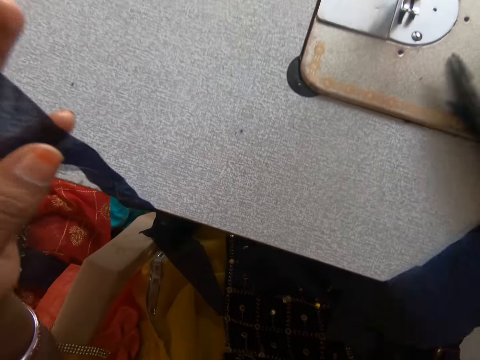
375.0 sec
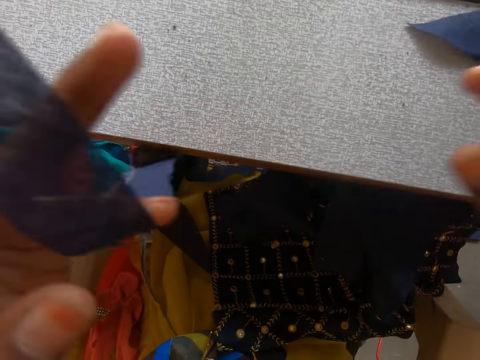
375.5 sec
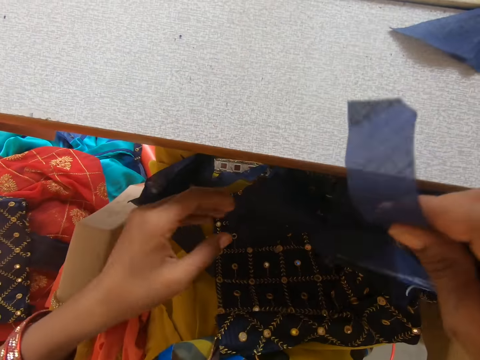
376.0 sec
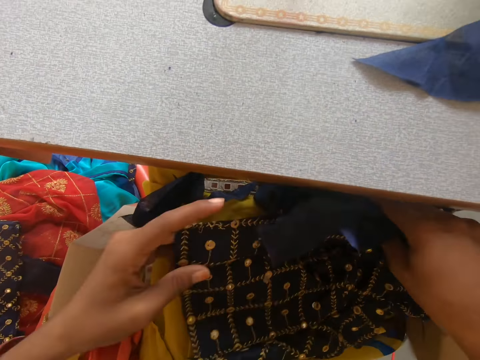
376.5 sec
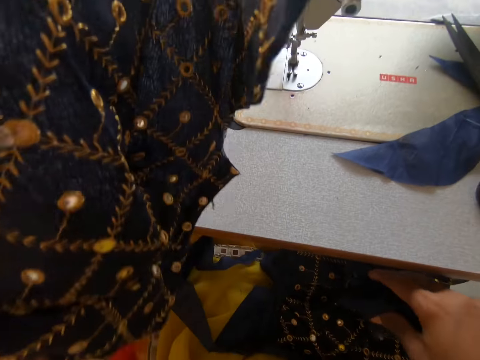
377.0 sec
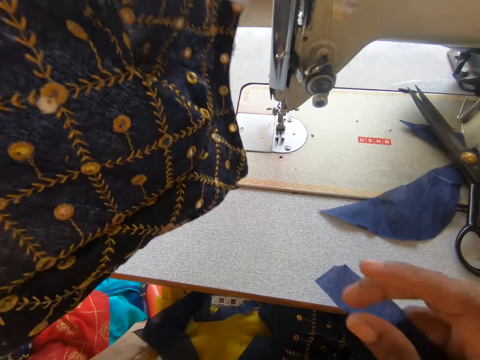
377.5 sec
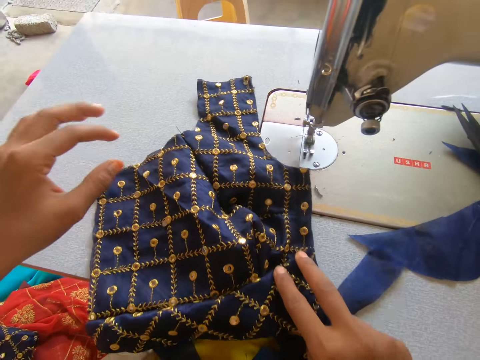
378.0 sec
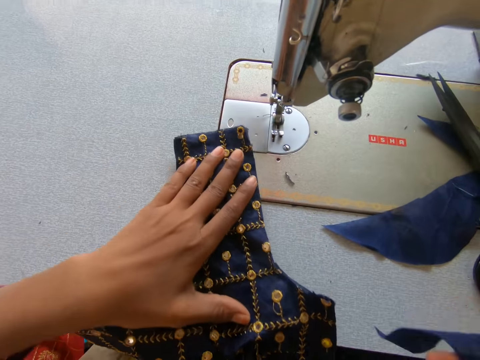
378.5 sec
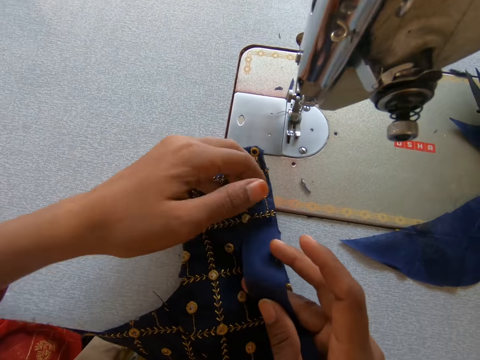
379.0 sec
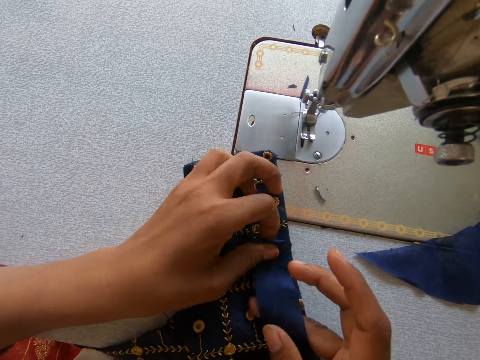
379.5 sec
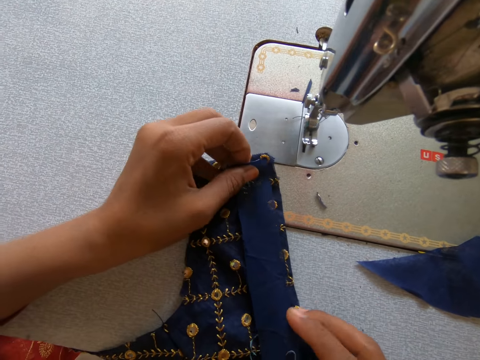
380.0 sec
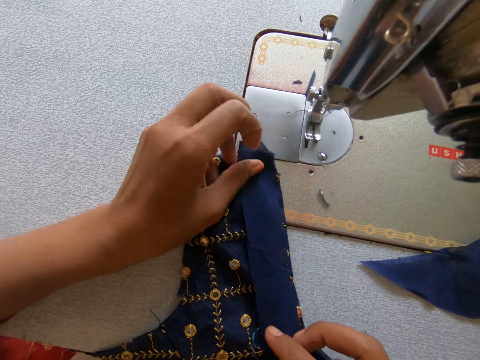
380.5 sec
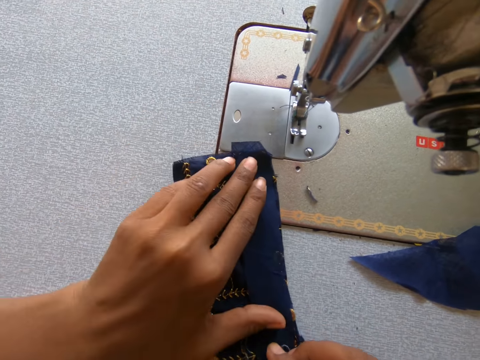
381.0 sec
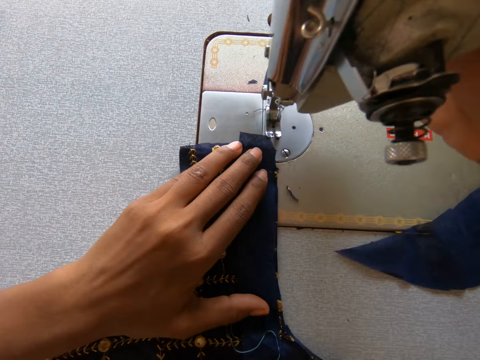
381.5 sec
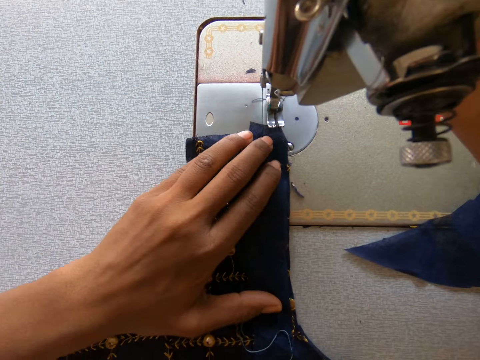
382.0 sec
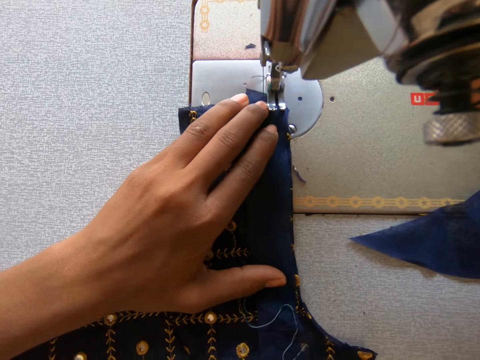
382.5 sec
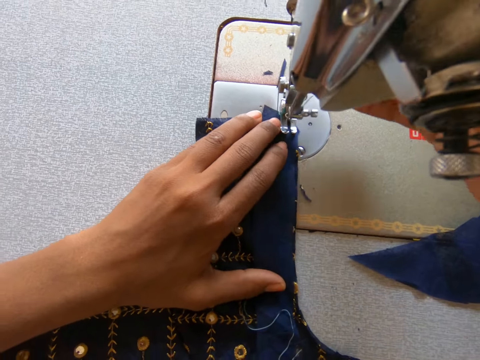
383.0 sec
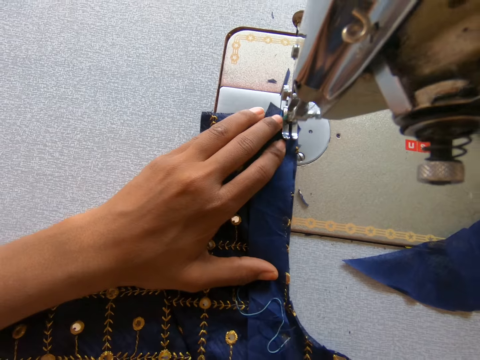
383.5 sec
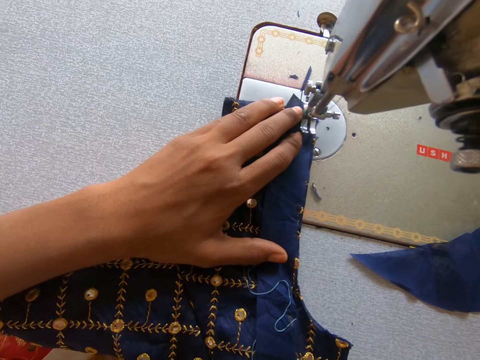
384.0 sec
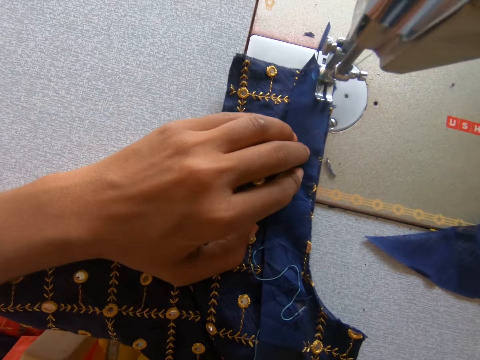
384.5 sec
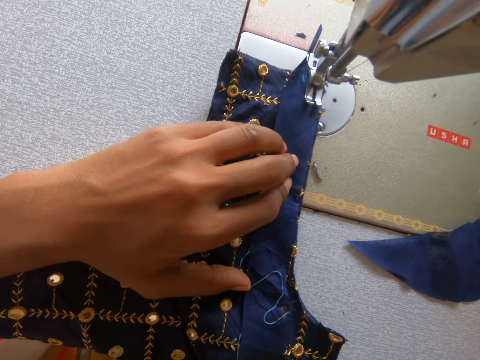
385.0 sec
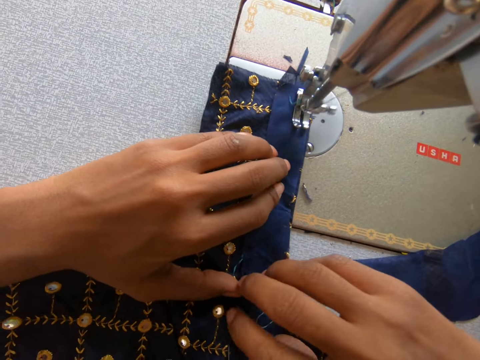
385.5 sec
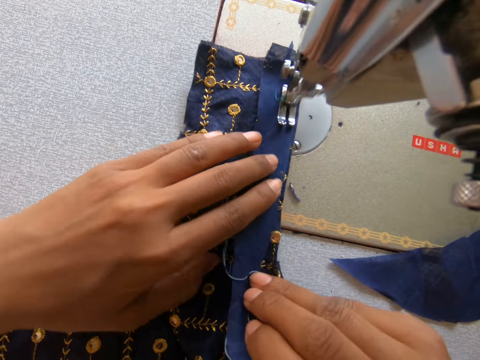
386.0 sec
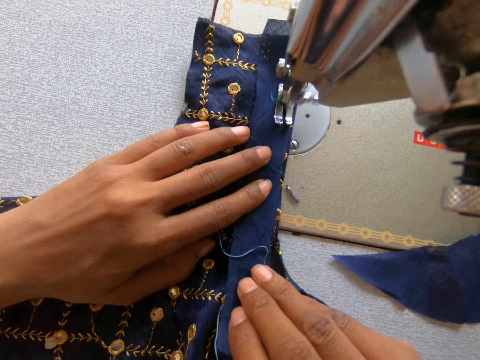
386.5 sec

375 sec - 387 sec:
The camera wearer picks the clothing material on her lap. She places the clothing material on the sewing machine. She attaches the clothes. She places the lining material on the clothing material. She operates the sewing machine. She adjusts the sewing machine needle. She sews the lining material on the clothing material.

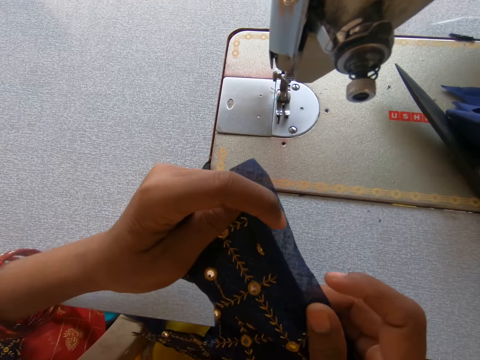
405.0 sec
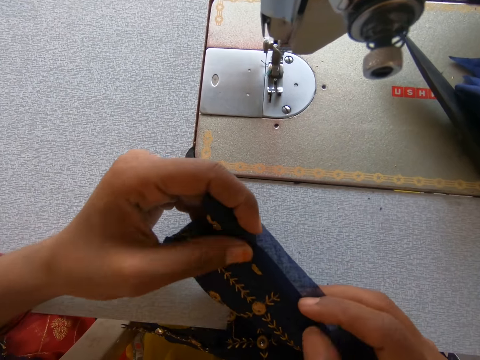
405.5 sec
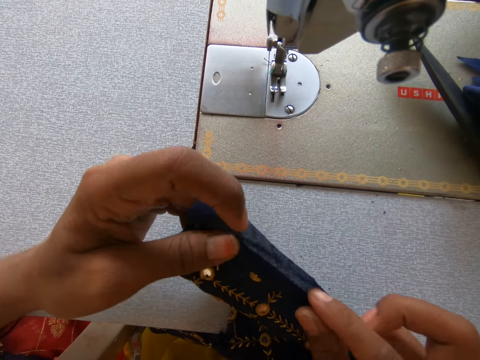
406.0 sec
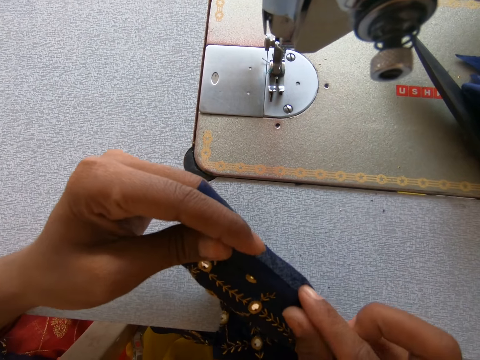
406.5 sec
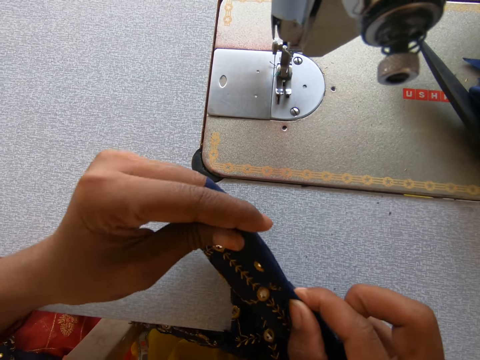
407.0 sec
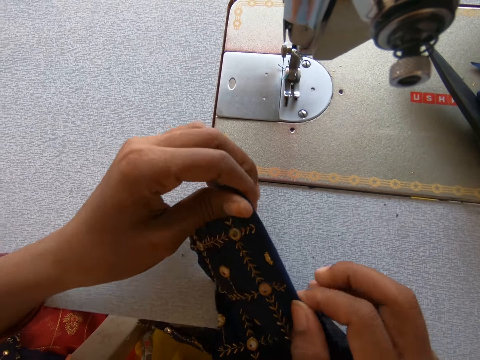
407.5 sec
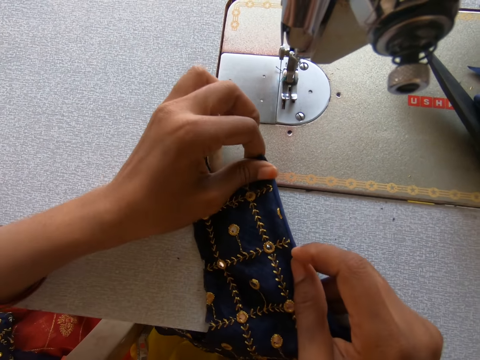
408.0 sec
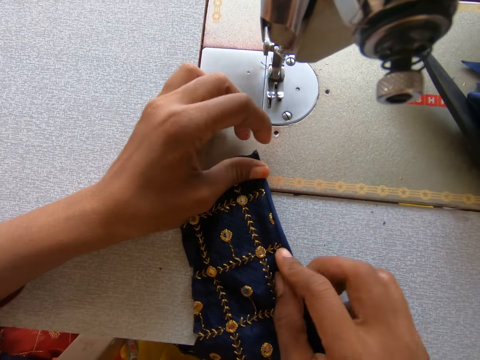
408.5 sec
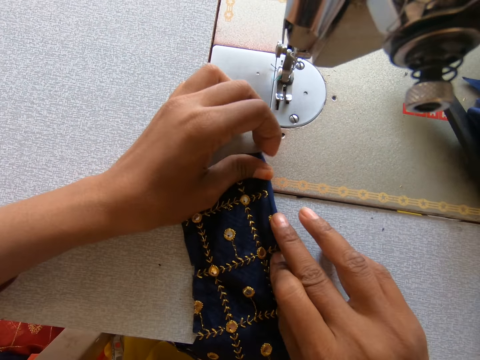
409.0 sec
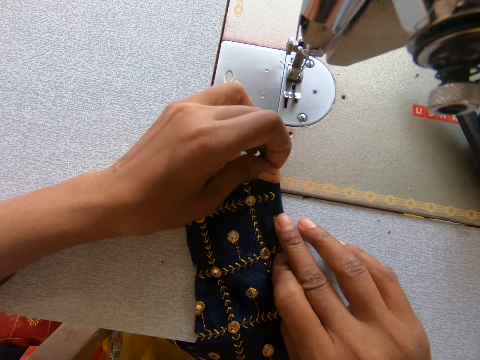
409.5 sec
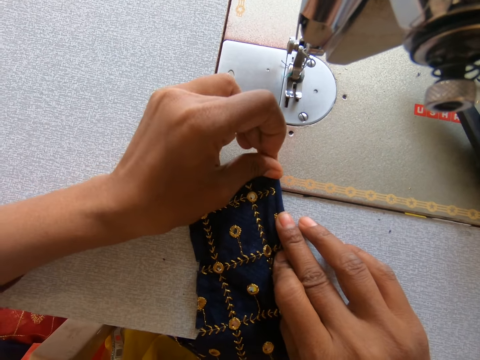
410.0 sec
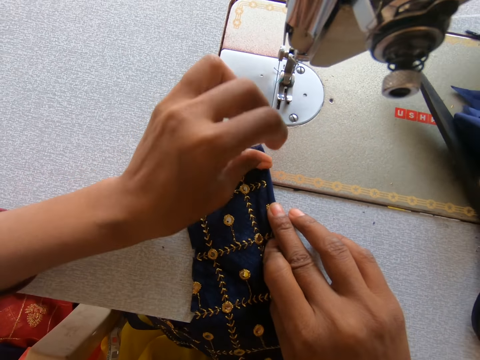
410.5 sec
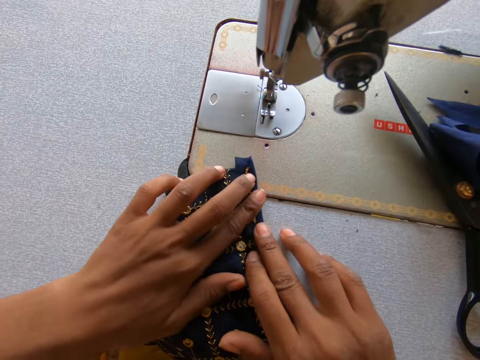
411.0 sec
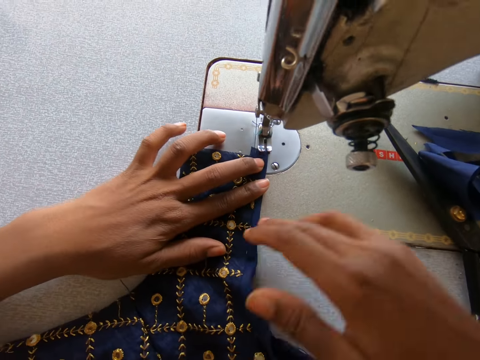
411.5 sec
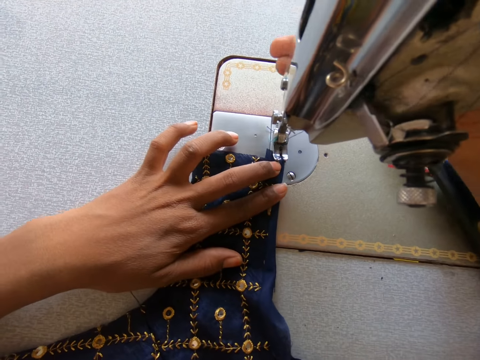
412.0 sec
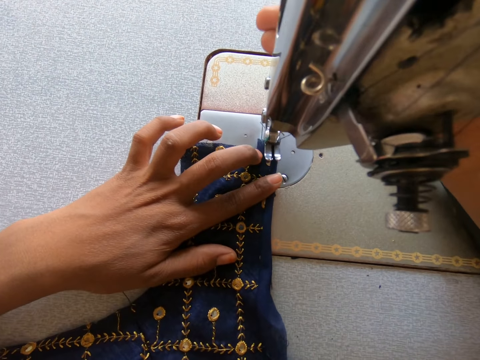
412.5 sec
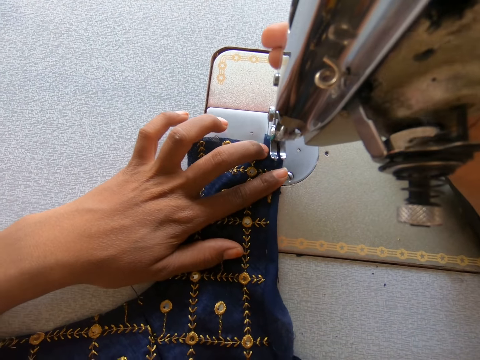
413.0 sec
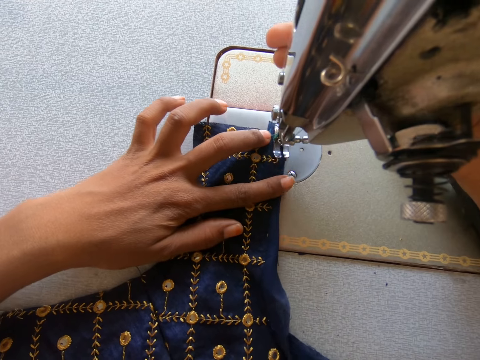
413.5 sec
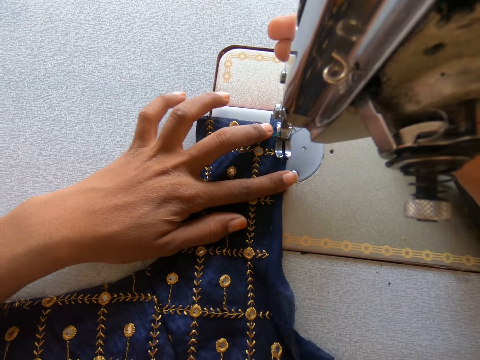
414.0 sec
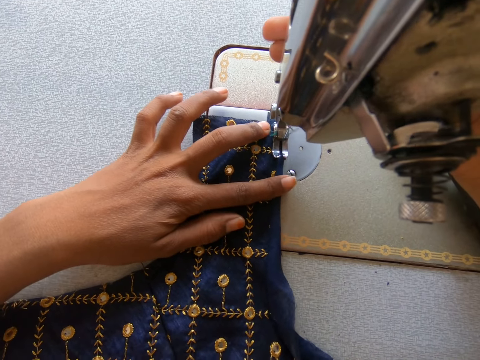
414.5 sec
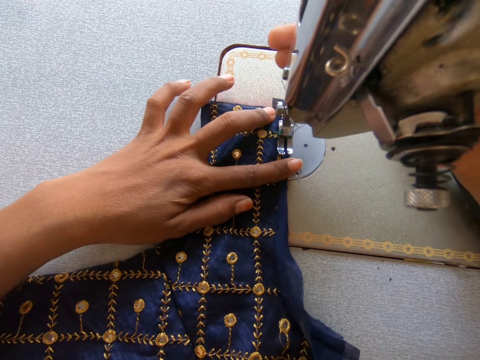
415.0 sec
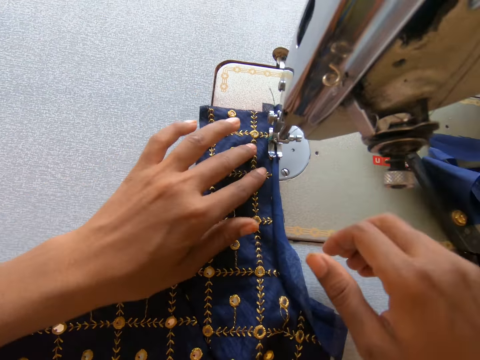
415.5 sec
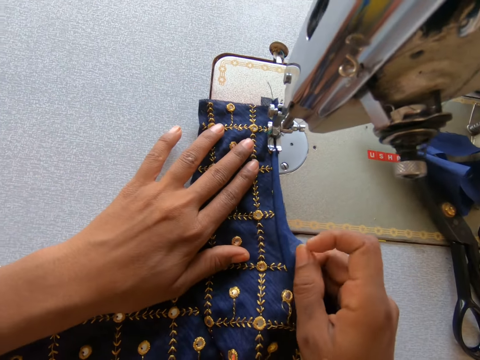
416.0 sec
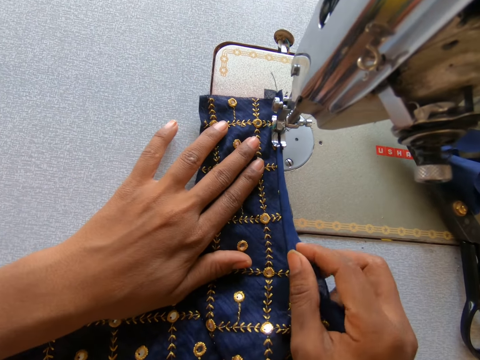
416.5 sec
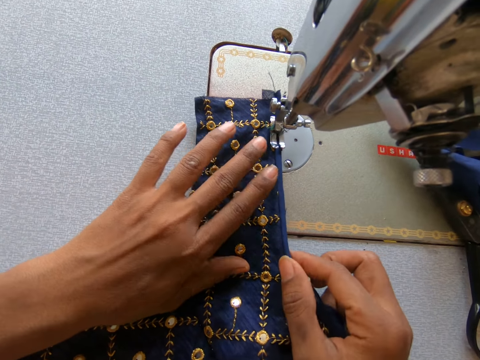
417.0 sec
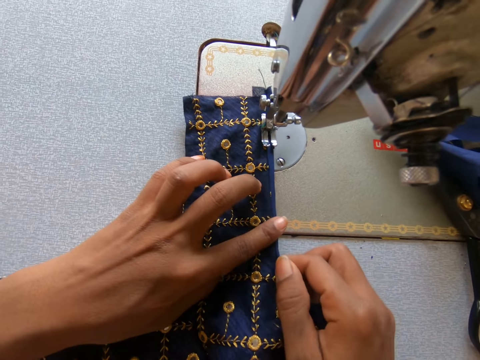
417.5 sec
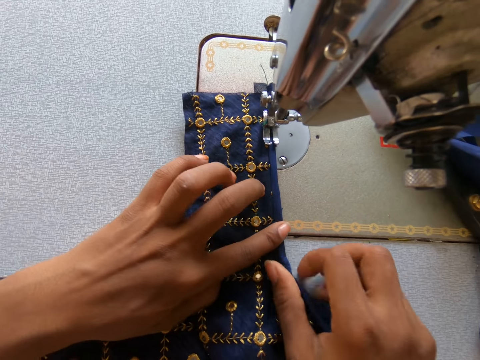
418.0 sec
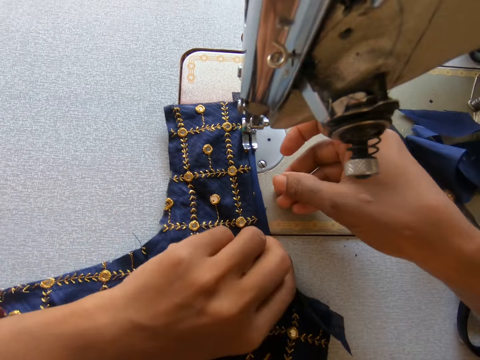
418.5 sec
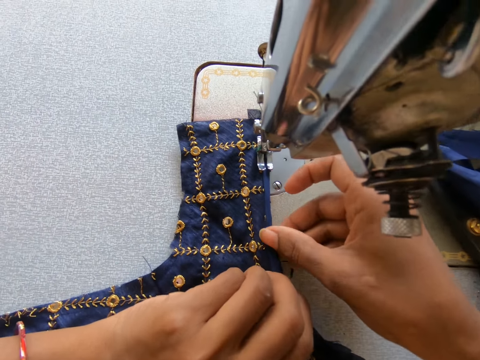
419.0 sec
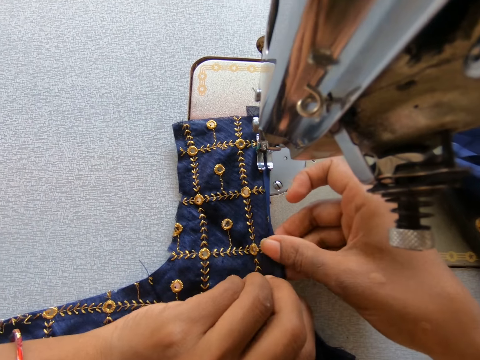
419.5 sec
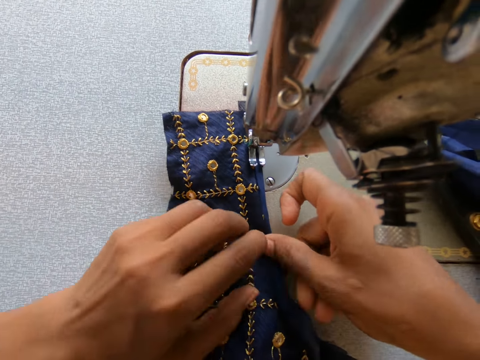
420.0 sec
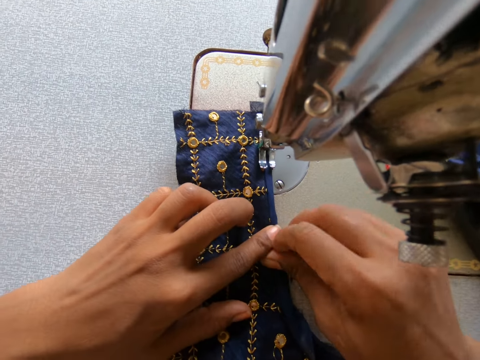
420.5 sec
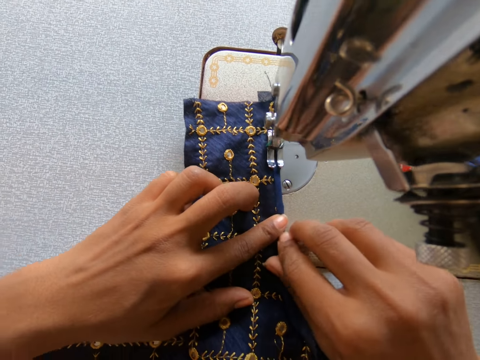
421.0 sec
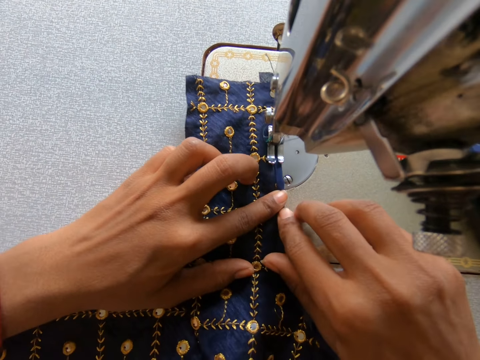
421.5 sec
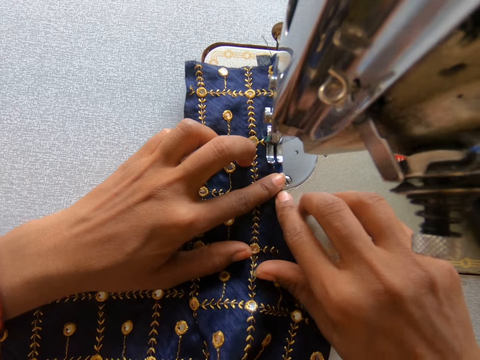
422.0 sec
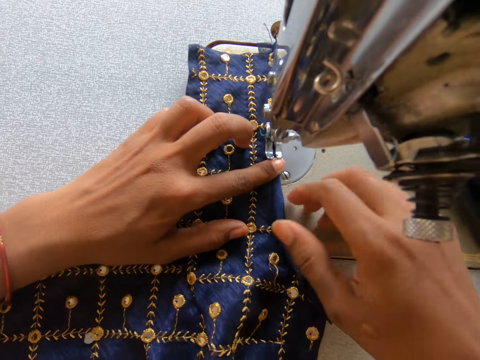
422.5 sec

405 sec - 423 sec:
The camera wearer folds the clothing material or cloth. They place the clothing material on the sewing machine. They operate the sewing machine. They adjust the sewing machine needle. They sew the lining material on the clothing material. They adjust the lining material. They fold the cloth. They sew the lining material on the clothing material.
